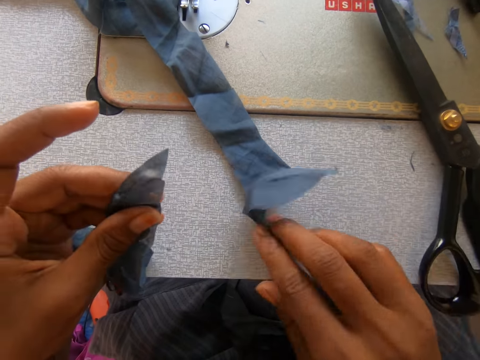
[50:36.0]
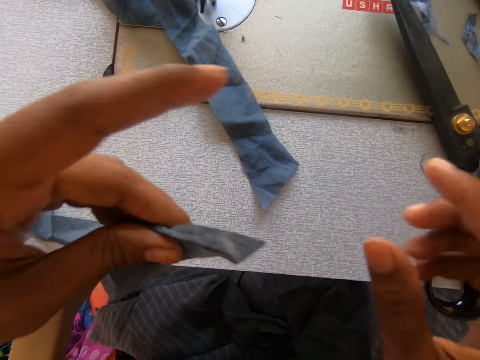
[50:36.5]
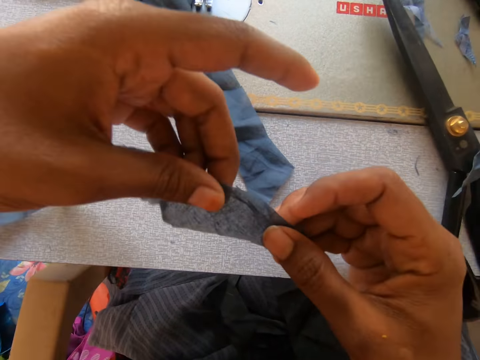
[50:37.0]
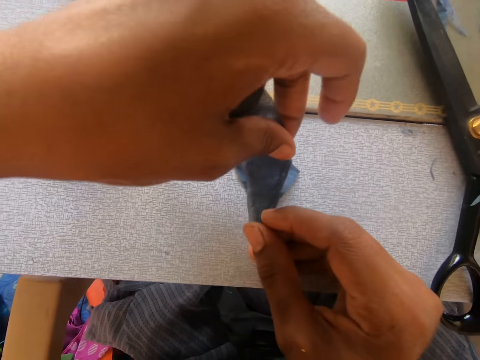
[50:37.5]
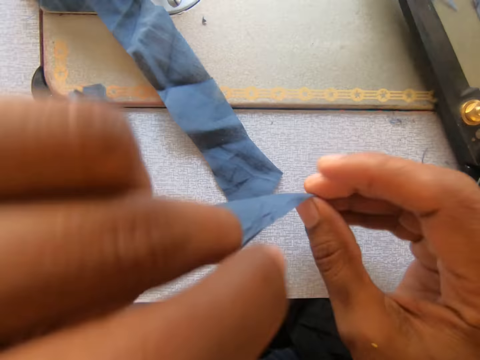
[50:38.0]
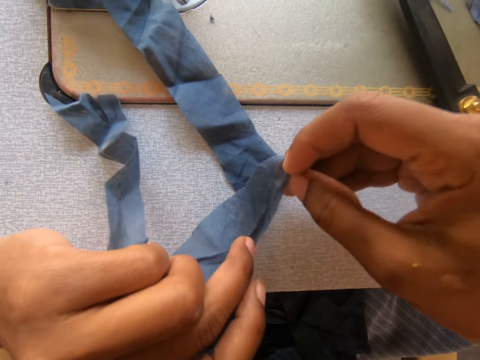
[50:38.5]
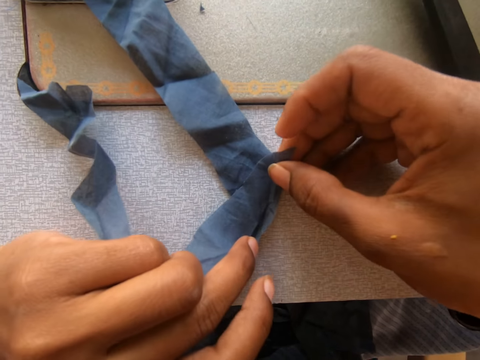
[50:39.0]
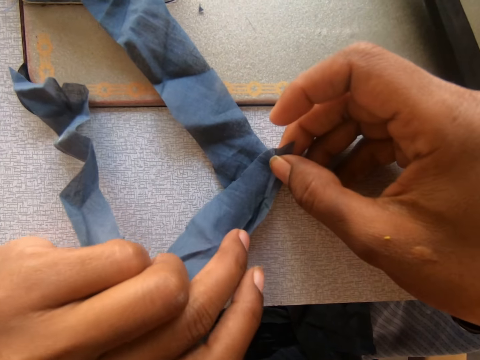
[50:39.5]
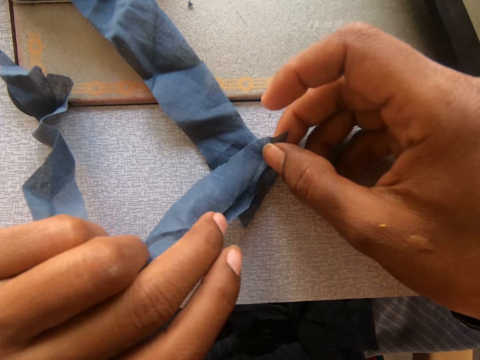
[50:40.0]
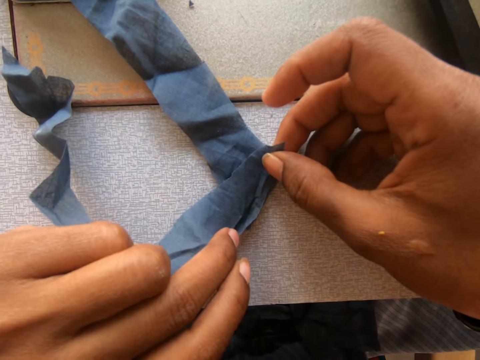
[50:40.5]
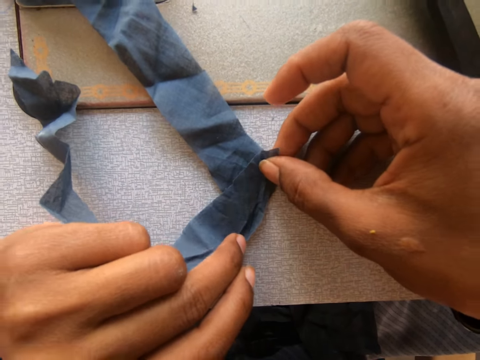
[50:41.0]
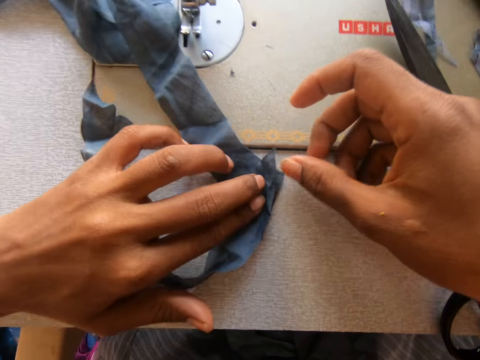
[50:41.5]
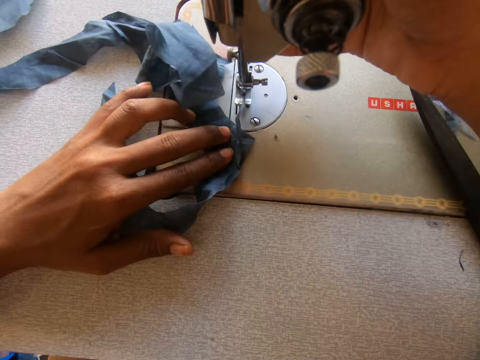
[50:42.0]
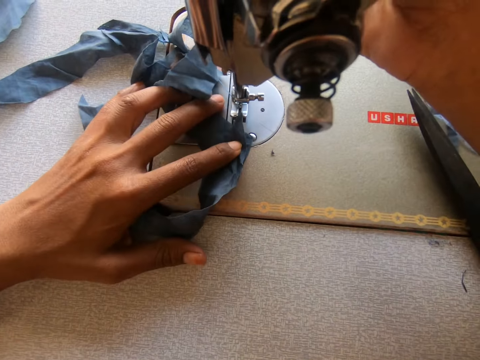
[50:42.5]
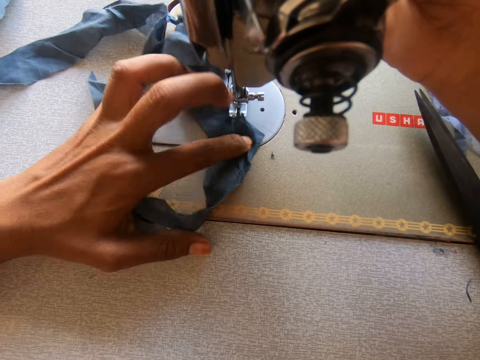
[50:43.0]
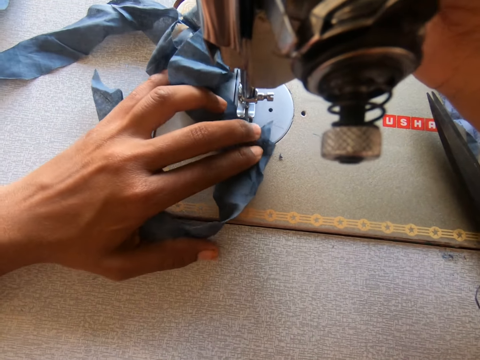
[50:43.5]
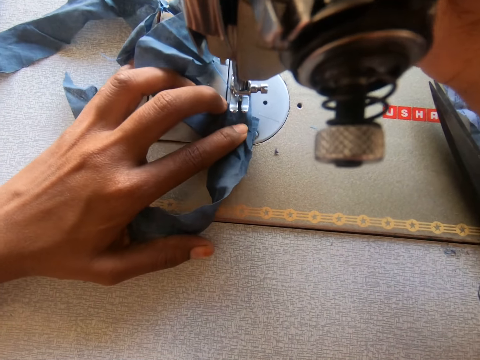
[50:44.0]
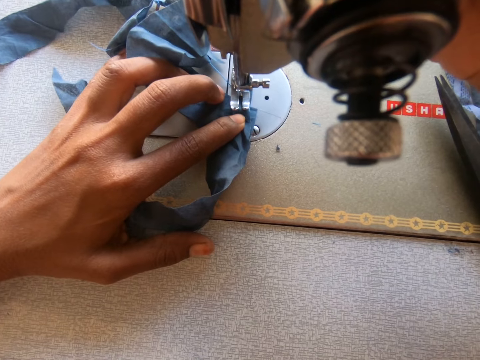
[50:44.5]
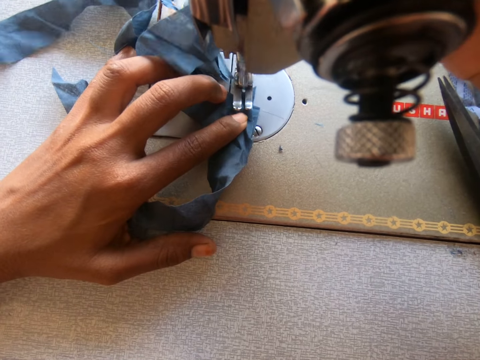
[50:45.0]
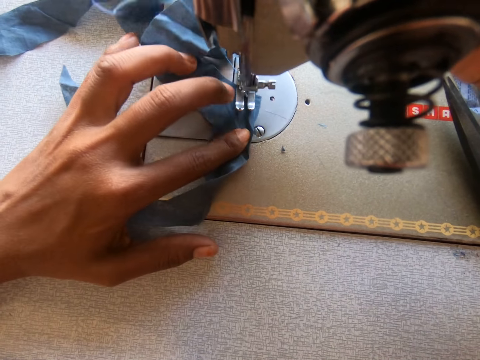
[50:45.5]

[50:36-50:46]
The camera wearer picks up a piece of cloth with his right hand. He puts the piece of cloth aside. He places the piece of fabric on the sewing bed on top of another with both hands. He sews the fabric together with the sewing machine.
